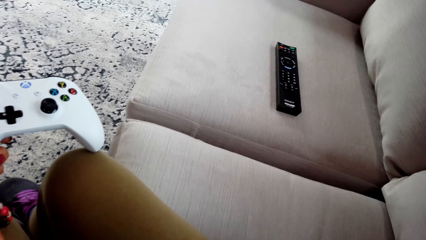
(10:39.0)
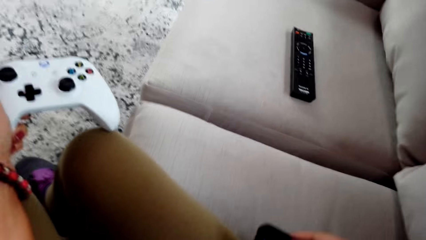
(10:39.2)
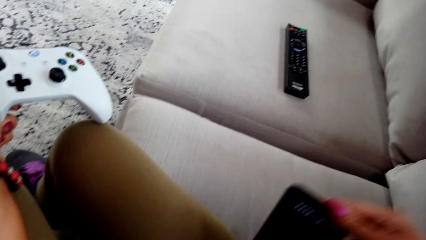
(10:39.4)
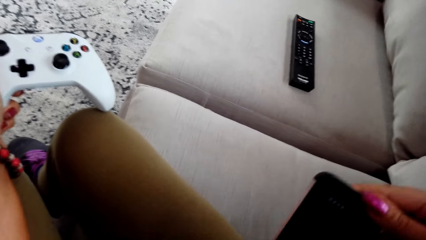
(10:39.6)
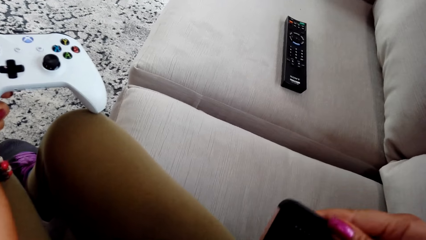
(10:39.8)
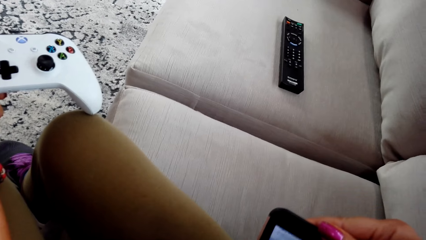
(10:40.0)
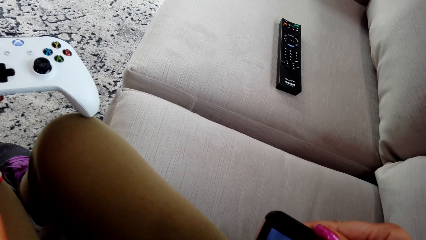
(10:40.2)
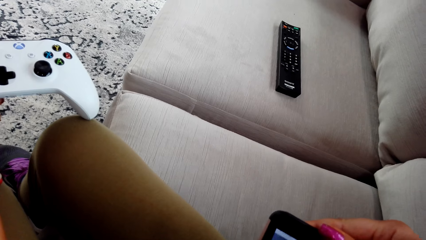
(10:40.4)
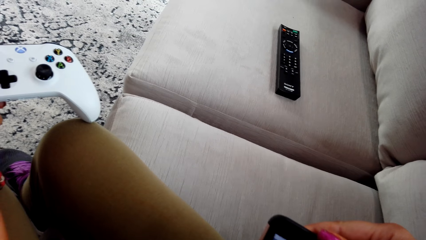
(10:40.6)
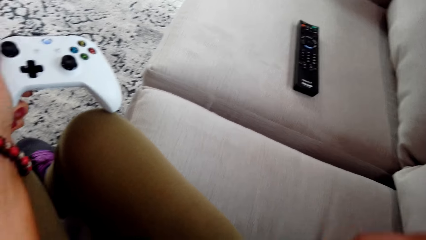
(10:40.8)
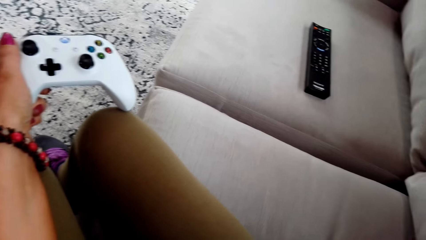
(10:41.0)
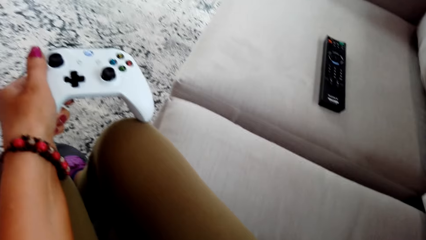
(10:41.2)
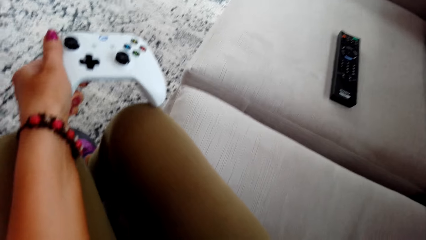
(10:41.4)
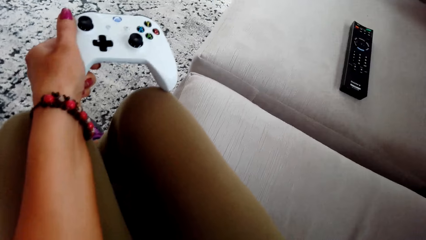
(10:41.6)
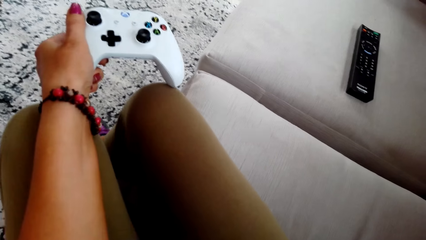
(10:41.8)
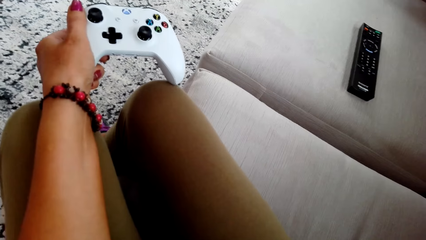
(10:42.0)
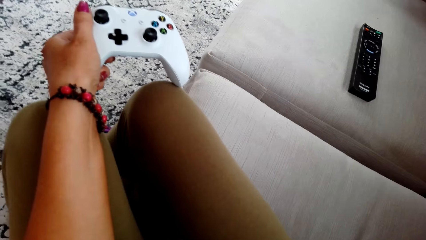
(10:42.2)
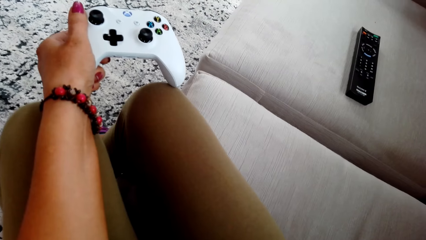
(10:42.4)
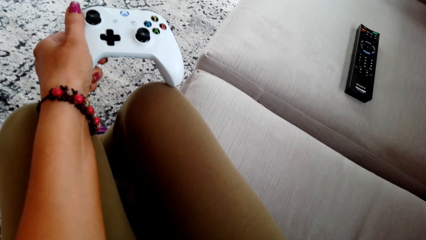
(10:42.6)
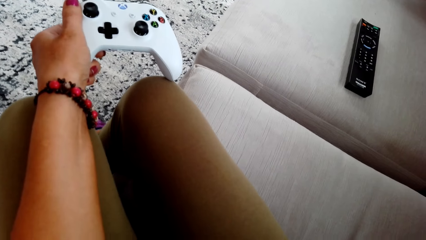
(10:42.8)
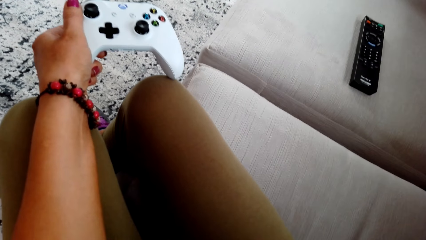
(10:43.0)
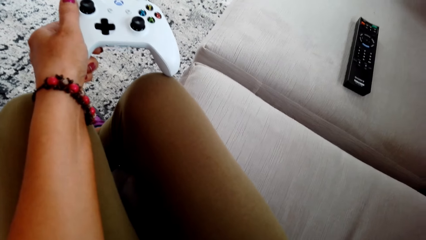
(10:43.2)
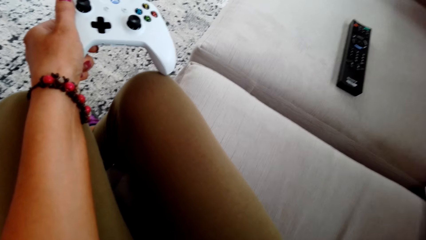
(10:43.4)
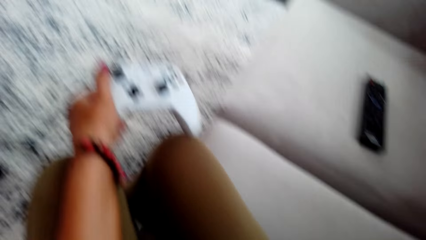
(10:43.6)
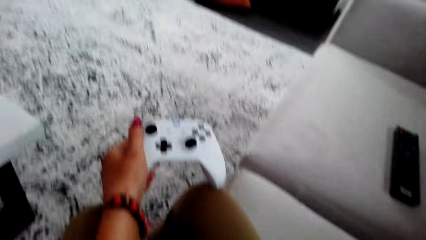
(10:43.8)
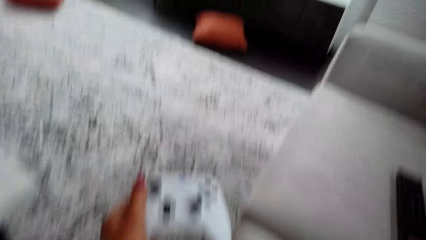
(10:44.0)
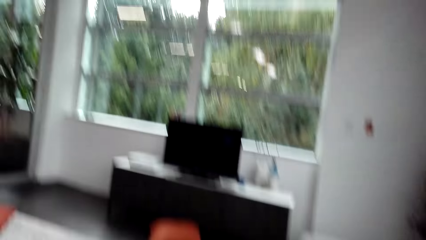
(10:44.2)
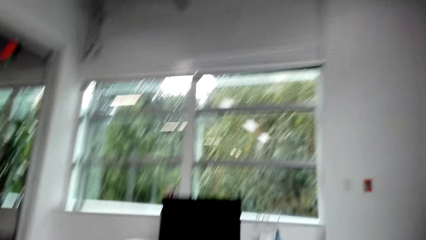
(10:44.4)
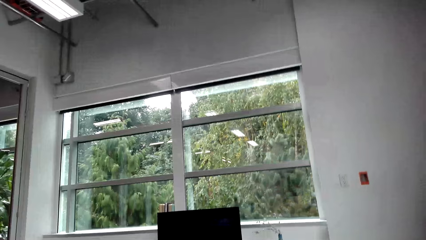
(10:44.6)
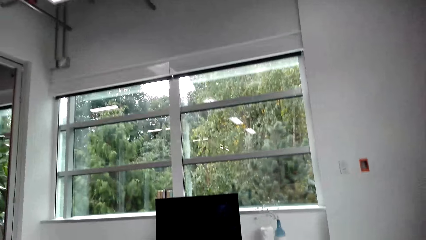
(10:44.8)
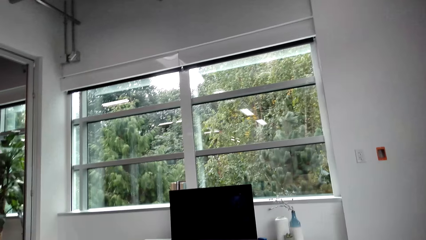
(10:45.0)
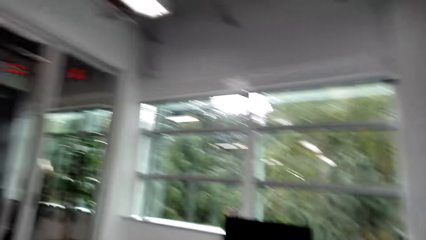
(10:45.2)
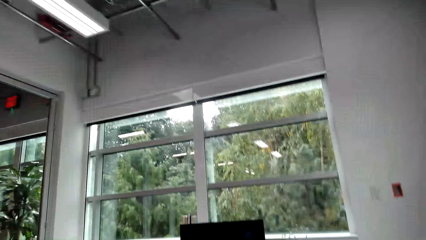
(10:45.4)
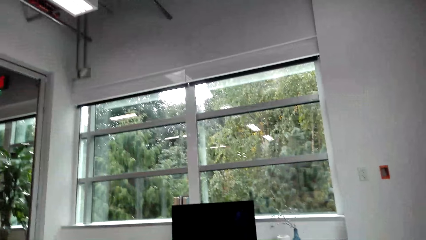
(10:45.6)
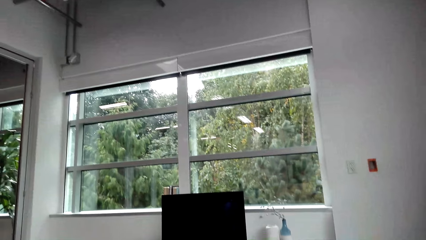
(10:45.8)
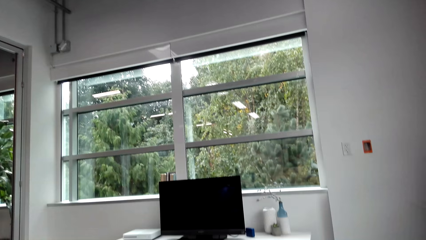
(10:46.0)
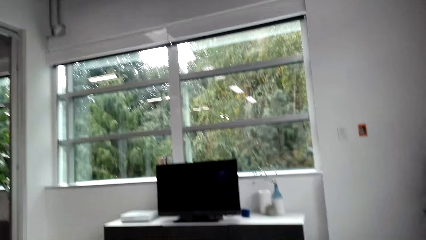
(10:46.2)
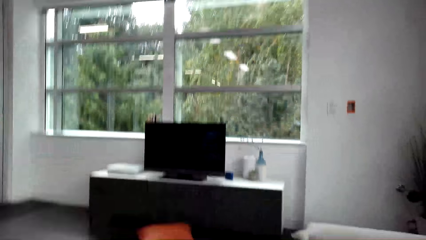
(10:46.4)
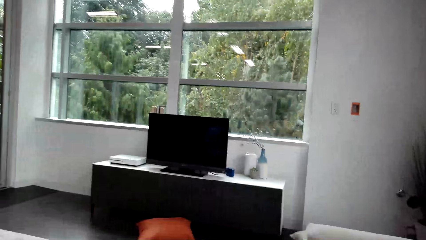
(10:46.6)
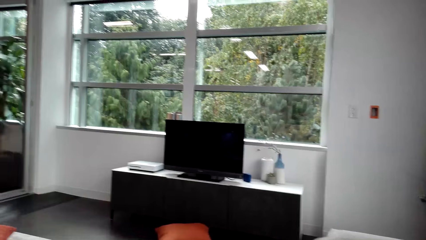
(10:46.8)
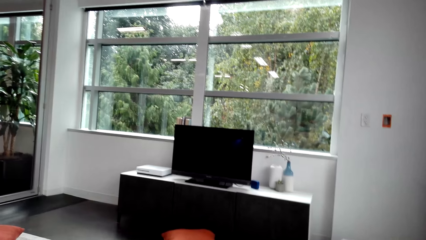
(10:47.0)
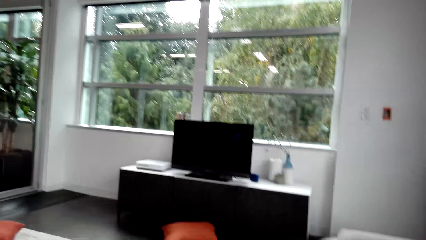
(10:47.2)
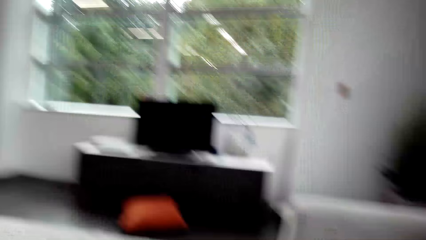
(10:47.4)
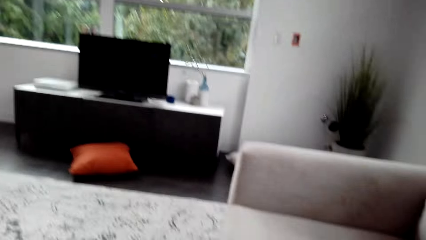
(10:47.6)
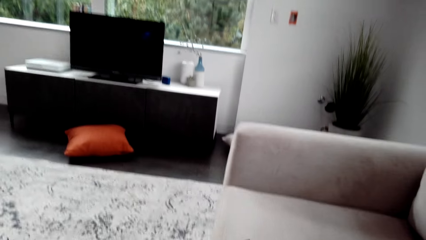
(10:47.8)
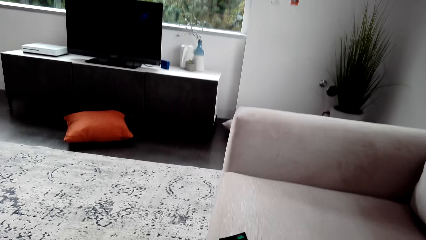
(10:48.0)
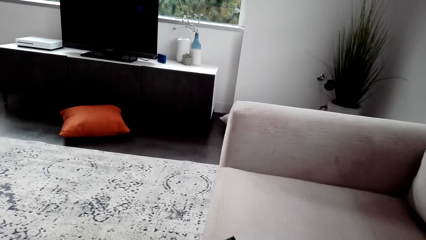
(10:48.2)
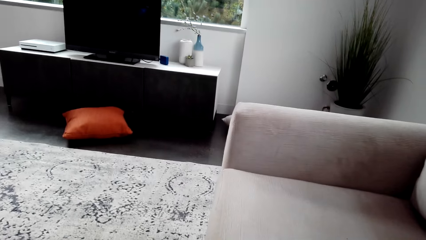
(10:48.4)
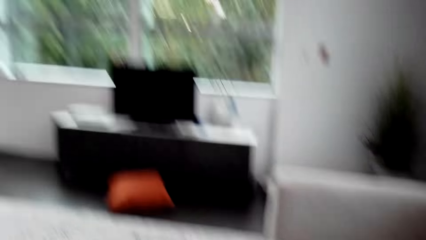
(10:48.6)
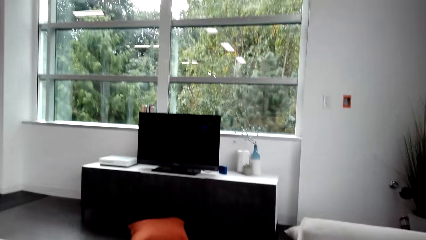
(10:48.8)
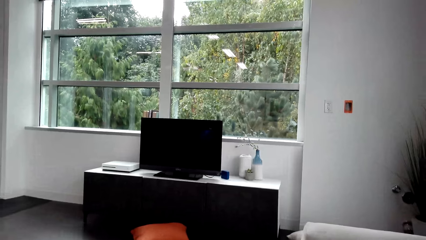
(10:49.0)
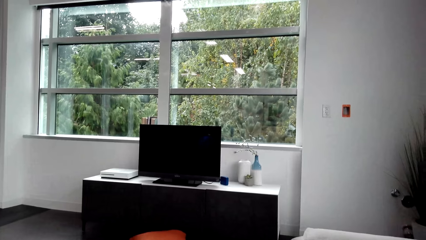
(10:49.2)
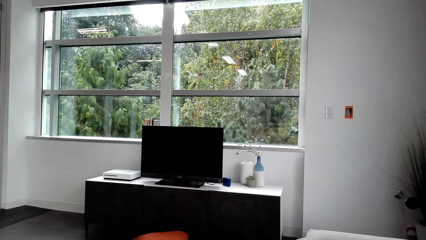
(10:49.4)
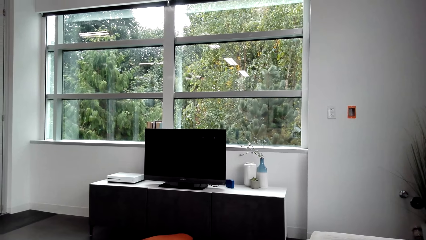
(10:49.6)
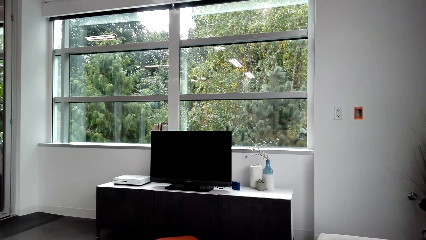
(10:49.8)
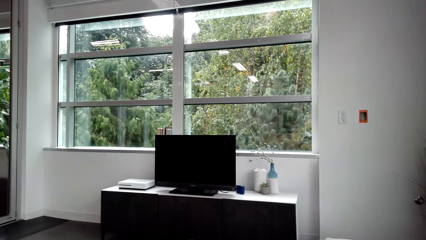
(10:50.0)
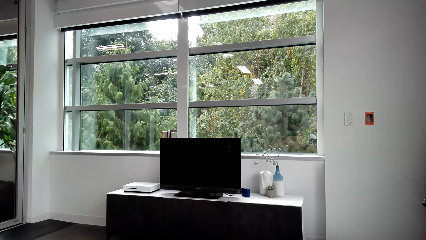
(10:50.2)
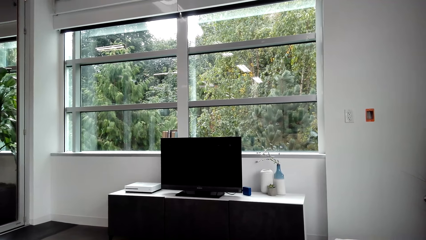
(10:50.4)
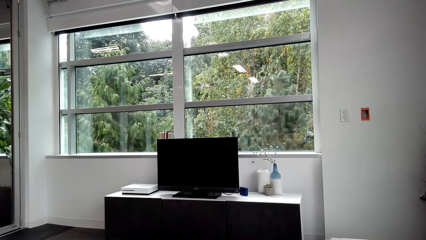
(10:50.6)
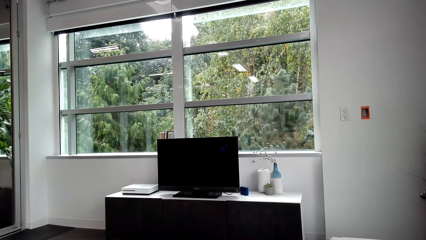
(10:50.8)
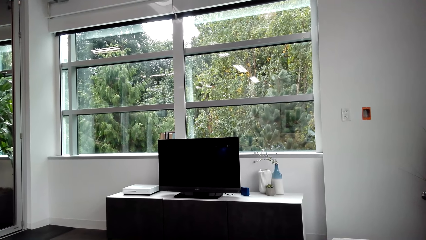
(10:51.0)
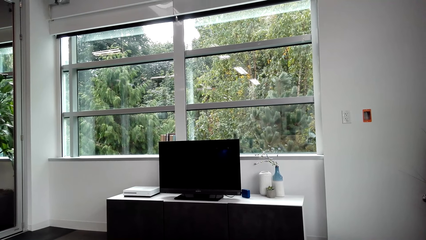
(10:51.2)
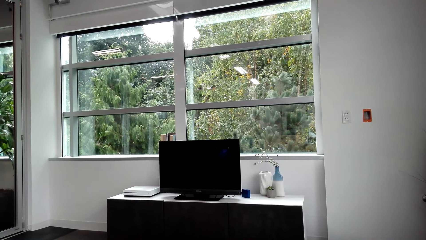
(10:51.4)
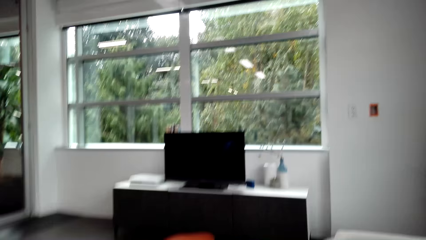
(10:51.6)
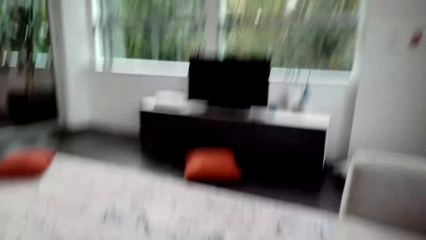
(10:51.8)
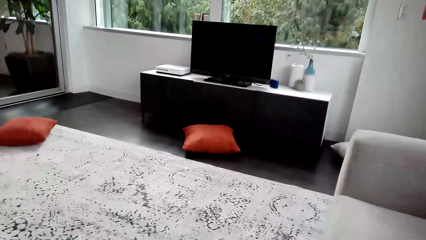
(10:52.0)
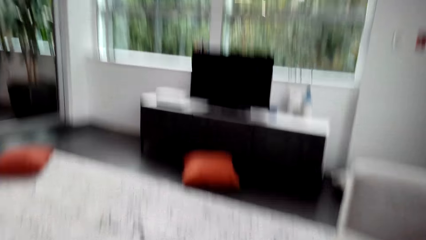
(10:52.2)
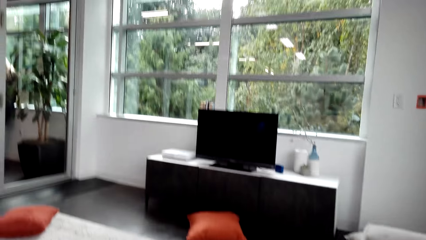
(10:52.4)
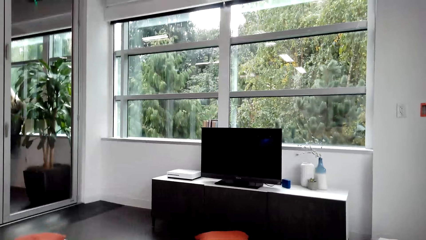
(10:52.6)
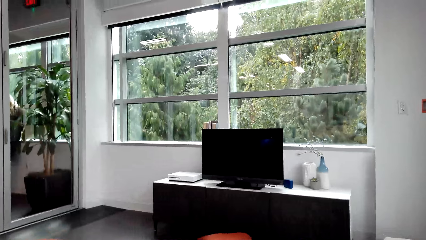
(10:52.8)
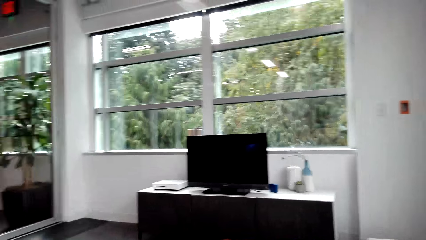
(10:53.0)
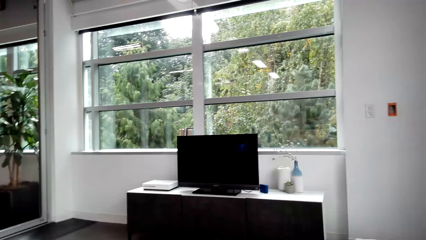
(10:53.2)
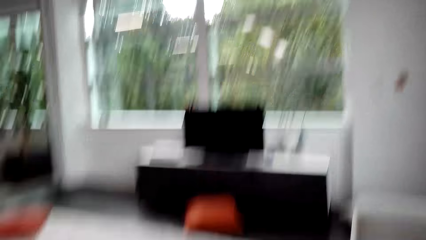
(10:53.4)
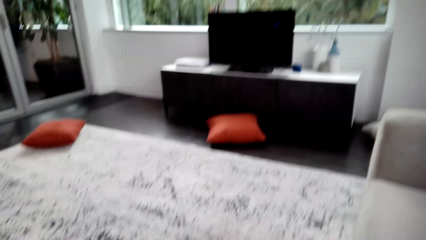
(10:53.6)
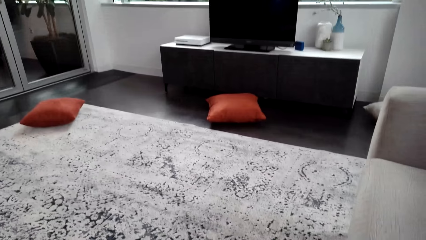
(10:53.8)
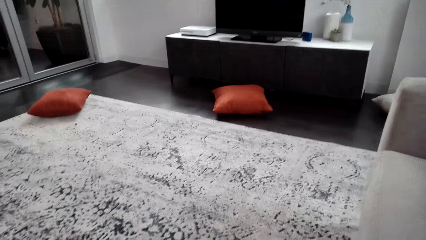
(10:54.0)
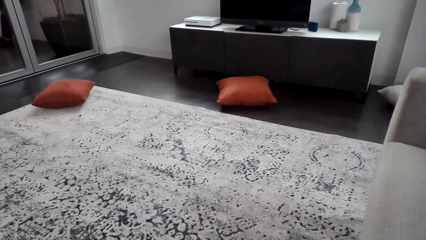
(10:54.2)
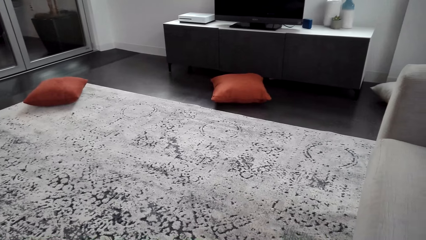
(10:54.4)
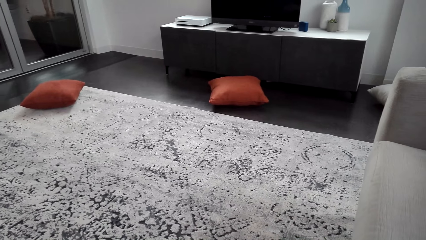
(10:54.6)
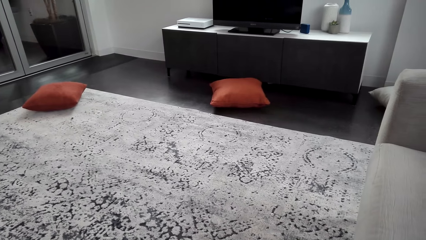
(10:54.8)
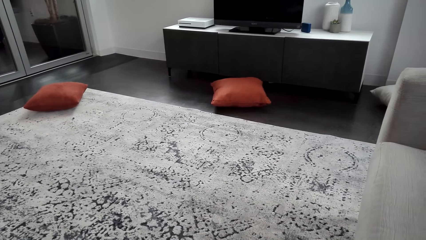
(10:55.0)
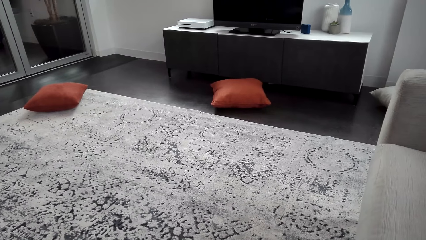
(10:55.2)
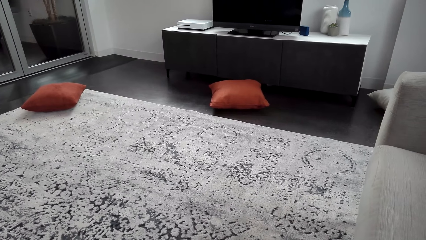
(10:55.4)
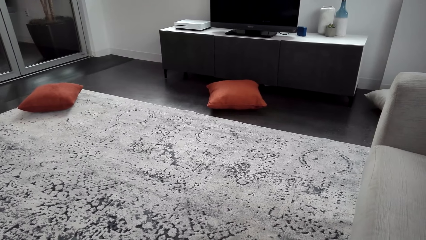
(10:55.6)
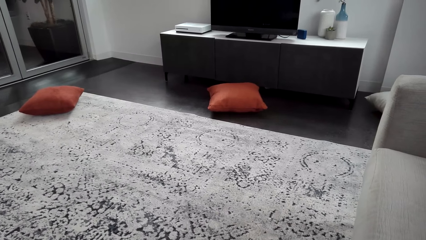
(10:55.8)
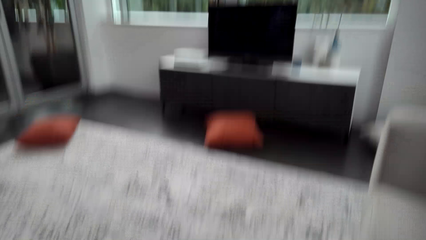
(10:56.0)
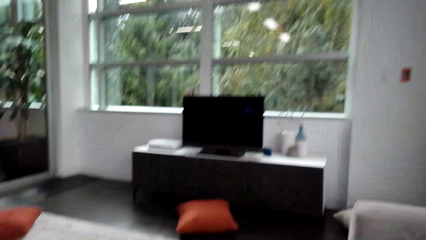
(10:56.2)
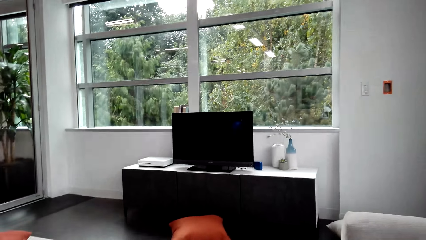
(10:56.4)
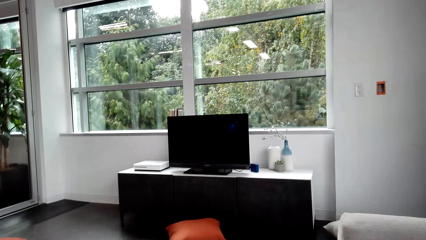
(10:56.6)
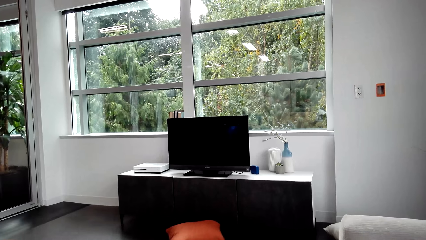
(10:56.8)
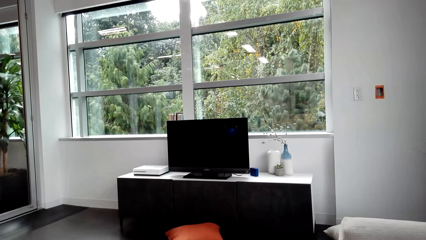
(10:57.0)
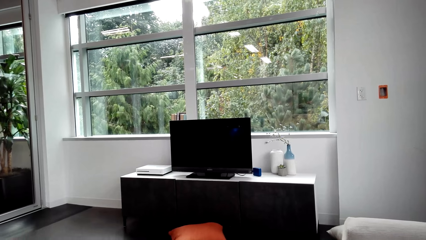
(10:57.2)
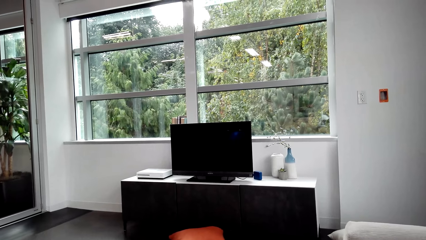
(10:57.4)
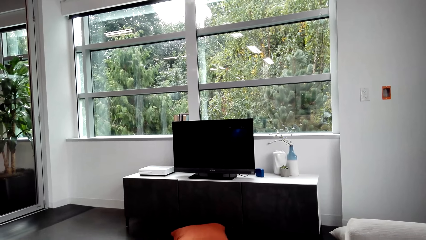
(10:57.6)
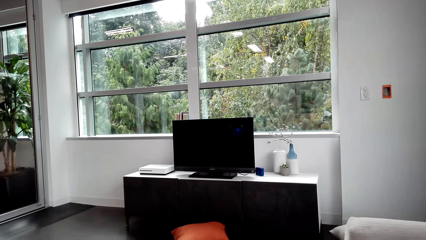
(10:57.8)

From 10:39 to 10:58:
The camera wearer speaks to a man. She holds the game pad with her left hand. The man speaks to the camera wearer. The camera wearer sits on the sofa on the floor. She walks in the house and speaks to the man. The man speaks to the camera wearer.
